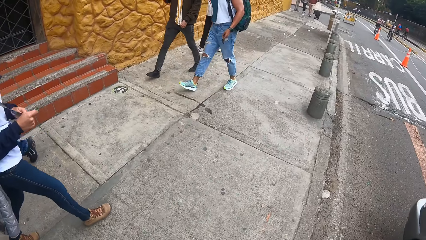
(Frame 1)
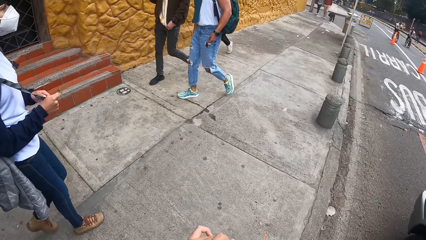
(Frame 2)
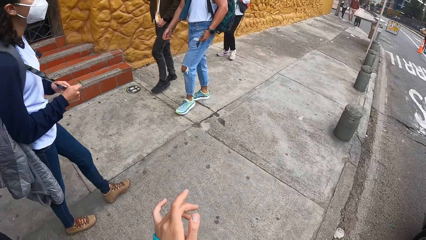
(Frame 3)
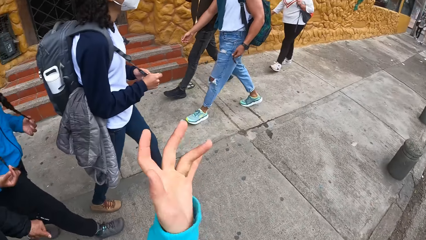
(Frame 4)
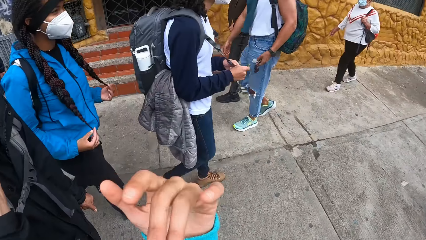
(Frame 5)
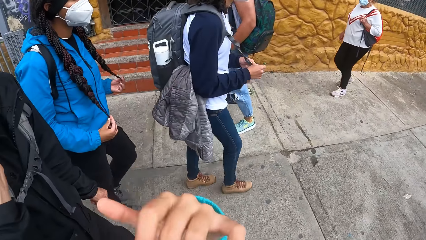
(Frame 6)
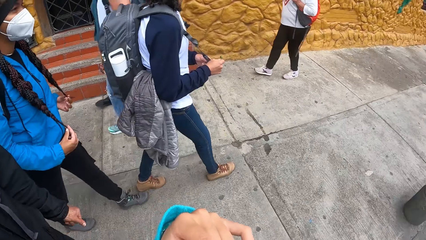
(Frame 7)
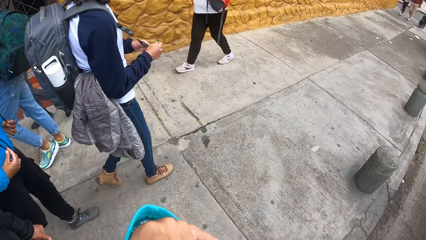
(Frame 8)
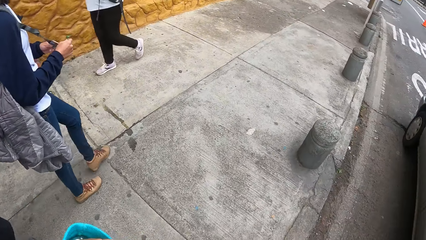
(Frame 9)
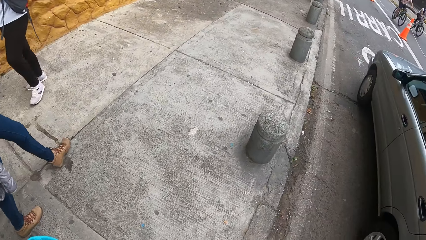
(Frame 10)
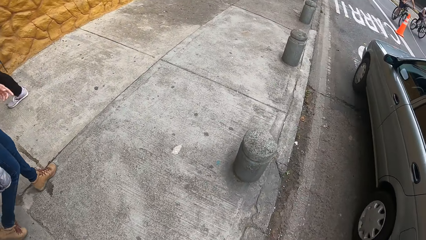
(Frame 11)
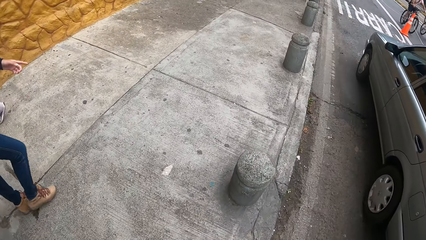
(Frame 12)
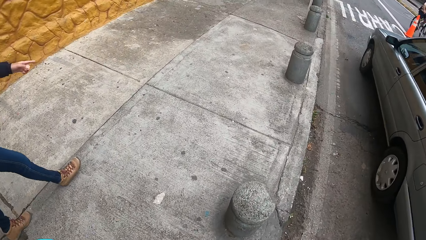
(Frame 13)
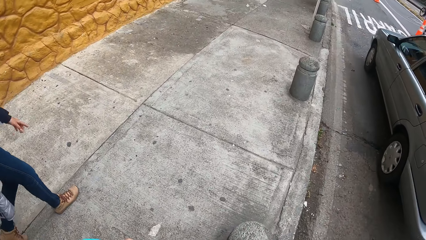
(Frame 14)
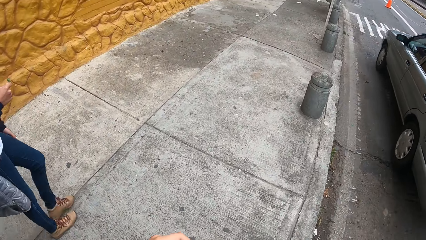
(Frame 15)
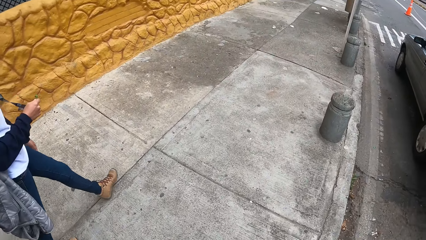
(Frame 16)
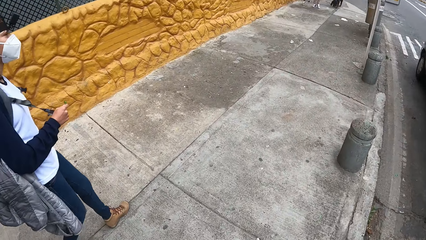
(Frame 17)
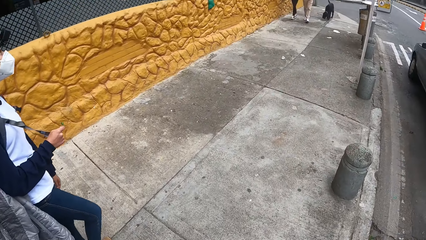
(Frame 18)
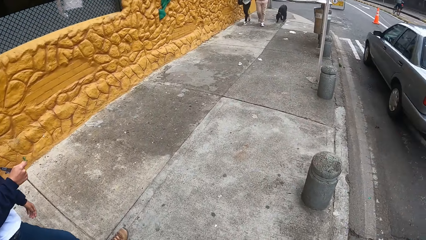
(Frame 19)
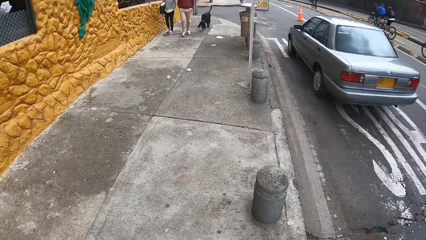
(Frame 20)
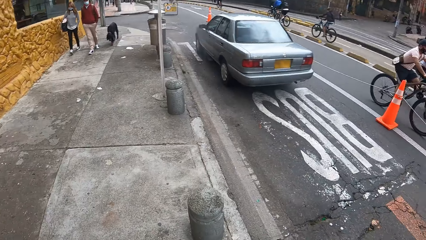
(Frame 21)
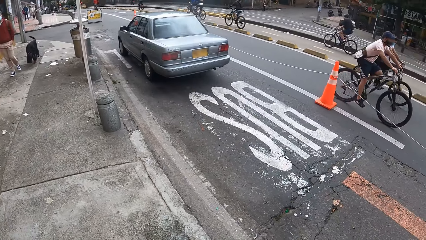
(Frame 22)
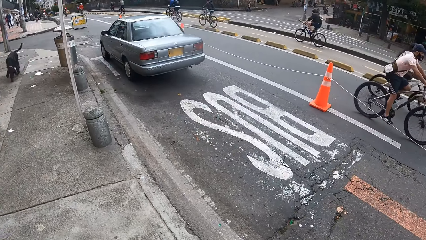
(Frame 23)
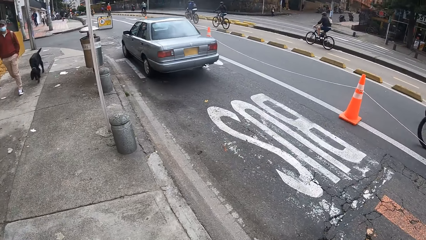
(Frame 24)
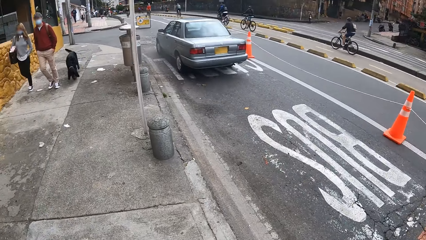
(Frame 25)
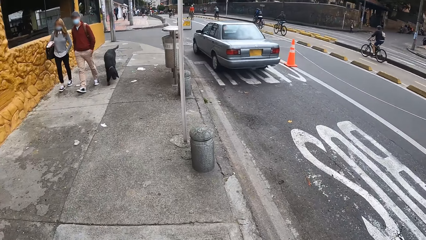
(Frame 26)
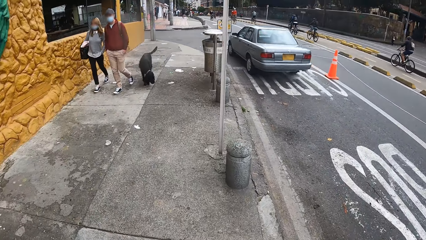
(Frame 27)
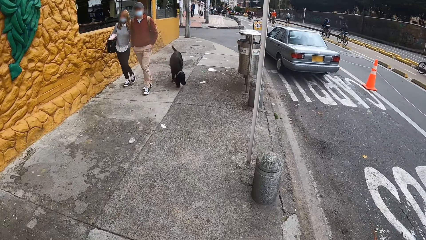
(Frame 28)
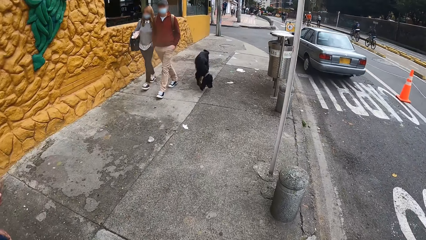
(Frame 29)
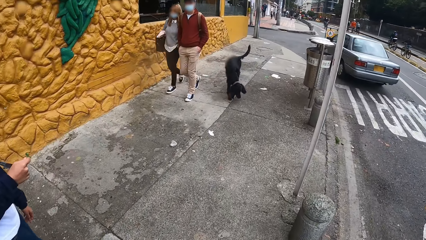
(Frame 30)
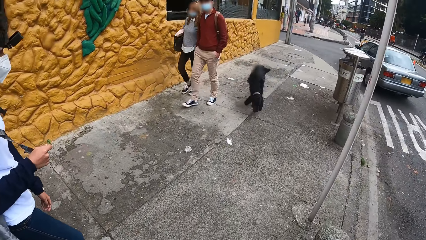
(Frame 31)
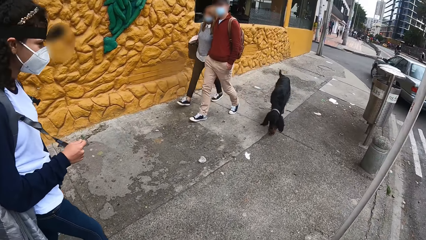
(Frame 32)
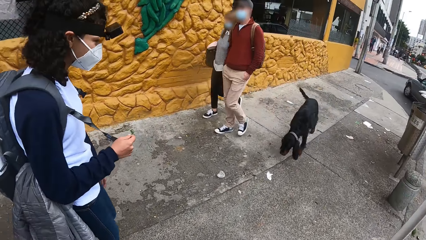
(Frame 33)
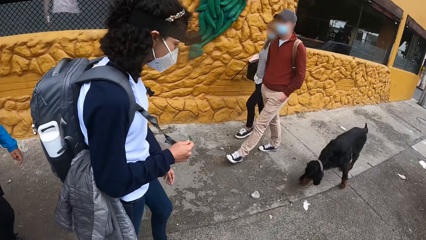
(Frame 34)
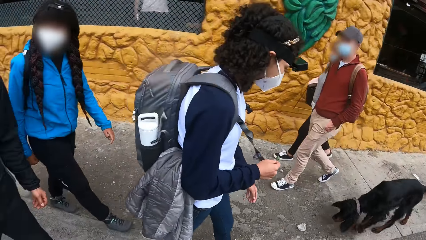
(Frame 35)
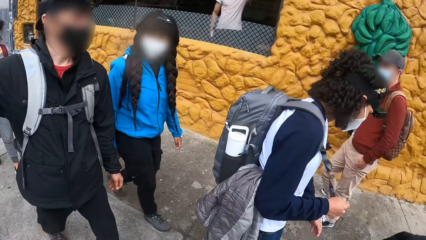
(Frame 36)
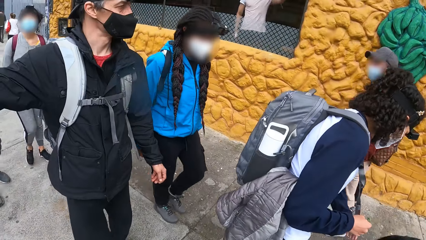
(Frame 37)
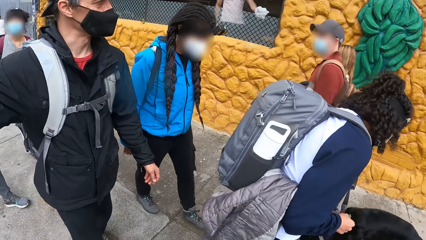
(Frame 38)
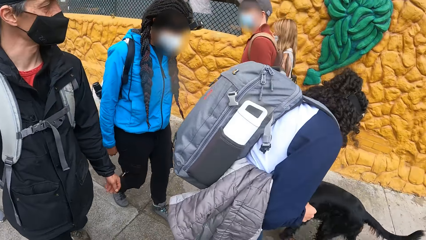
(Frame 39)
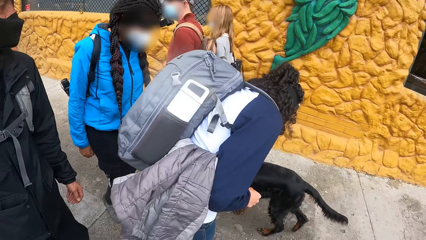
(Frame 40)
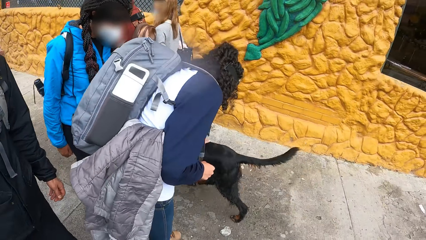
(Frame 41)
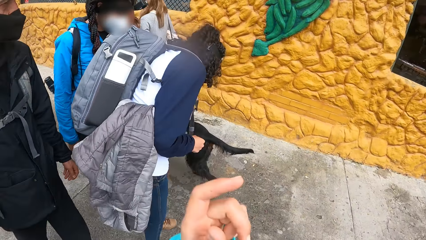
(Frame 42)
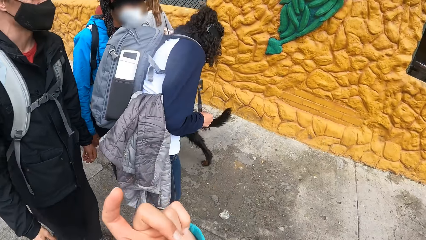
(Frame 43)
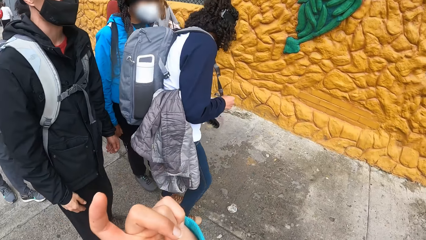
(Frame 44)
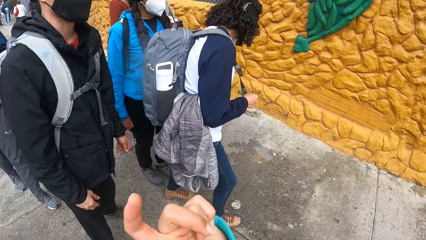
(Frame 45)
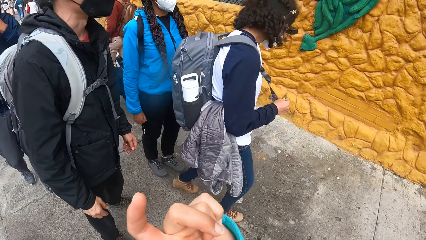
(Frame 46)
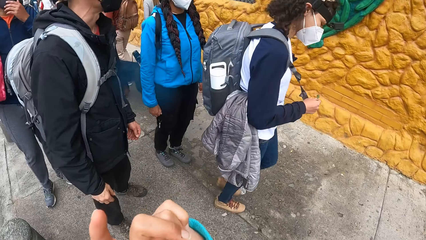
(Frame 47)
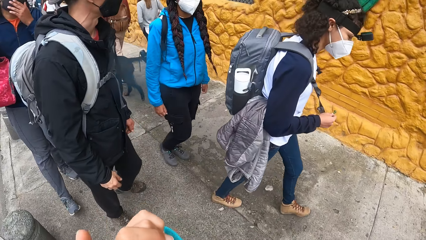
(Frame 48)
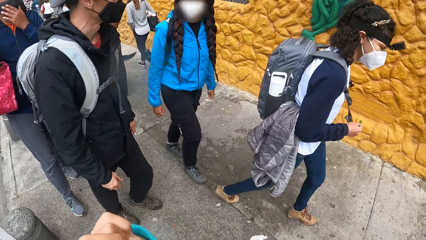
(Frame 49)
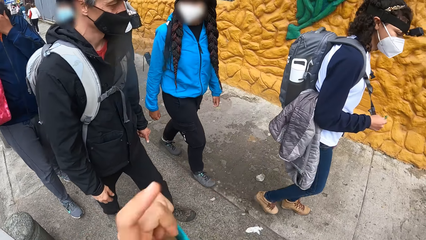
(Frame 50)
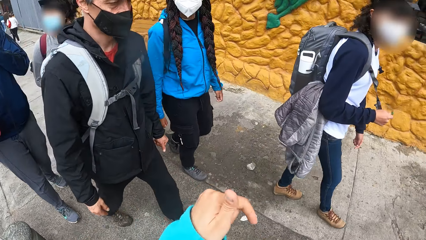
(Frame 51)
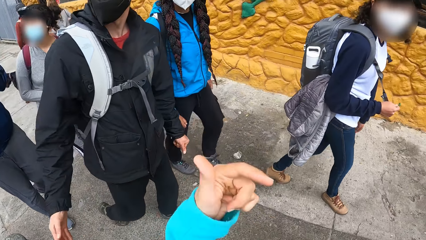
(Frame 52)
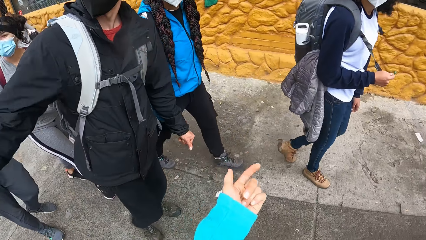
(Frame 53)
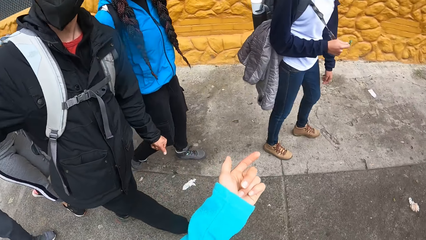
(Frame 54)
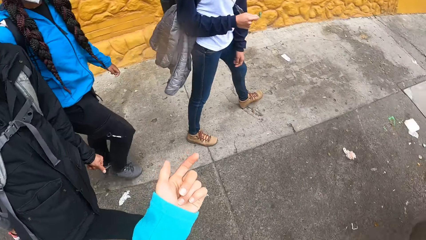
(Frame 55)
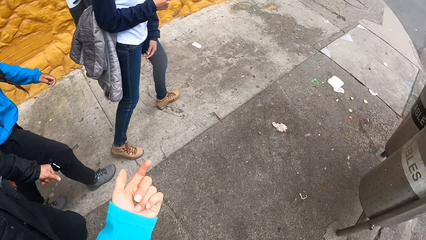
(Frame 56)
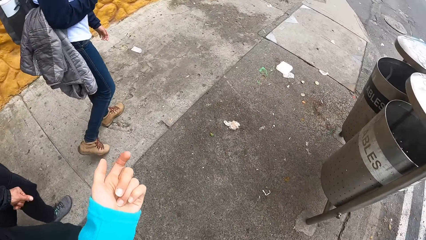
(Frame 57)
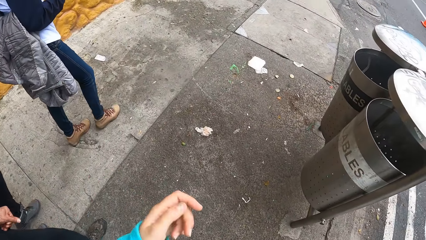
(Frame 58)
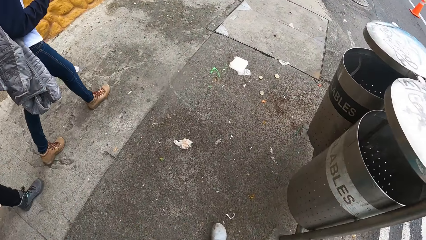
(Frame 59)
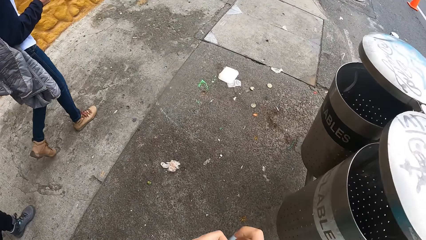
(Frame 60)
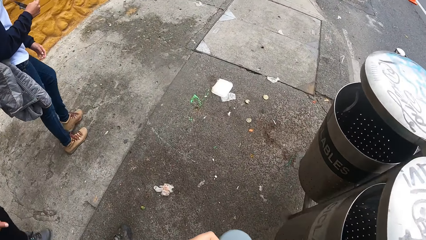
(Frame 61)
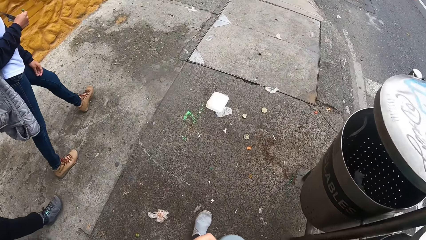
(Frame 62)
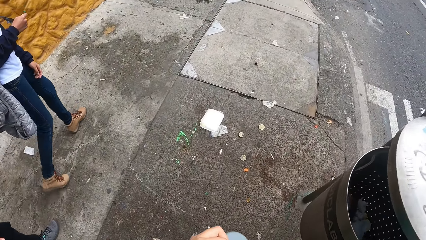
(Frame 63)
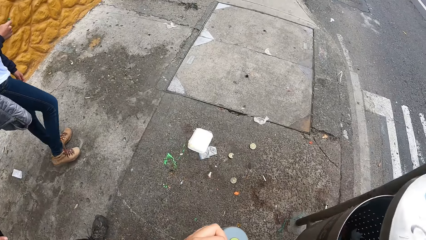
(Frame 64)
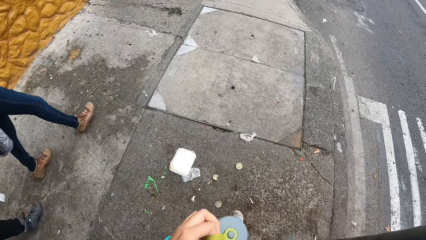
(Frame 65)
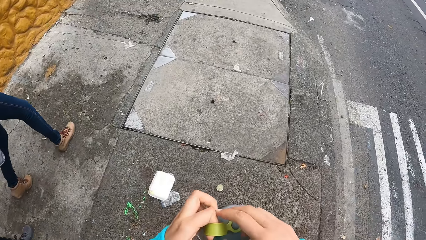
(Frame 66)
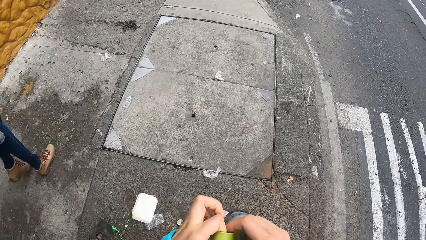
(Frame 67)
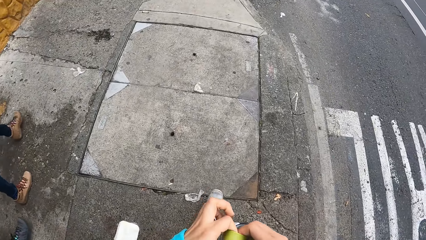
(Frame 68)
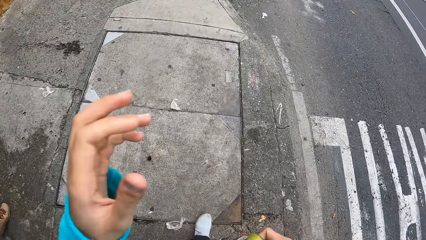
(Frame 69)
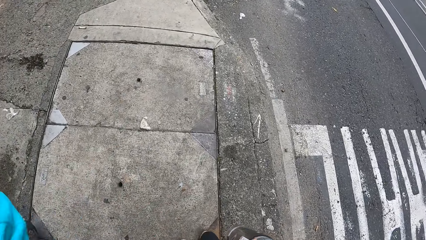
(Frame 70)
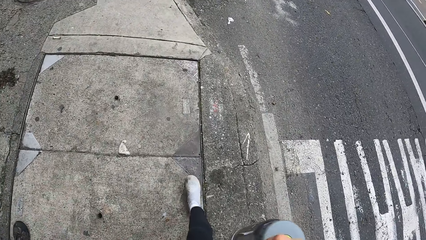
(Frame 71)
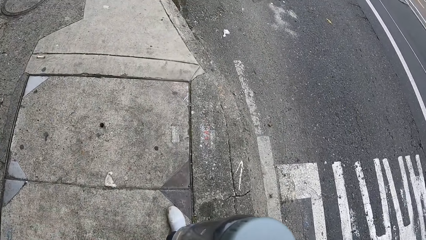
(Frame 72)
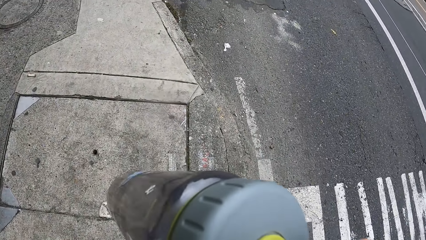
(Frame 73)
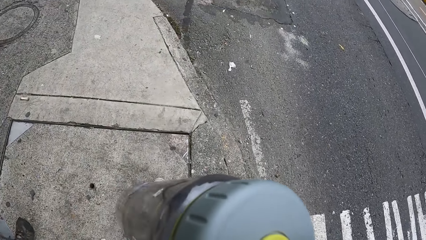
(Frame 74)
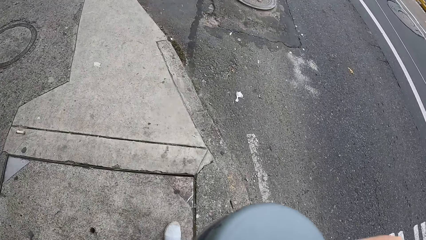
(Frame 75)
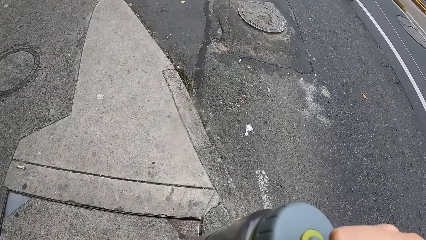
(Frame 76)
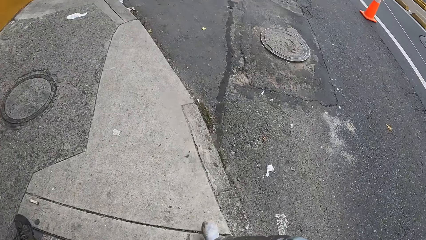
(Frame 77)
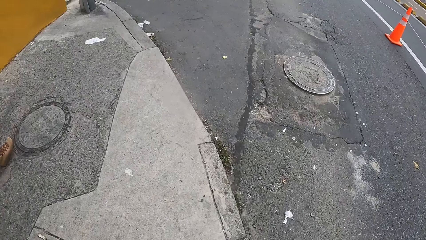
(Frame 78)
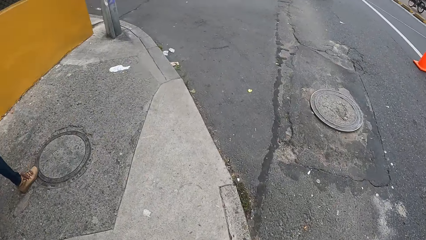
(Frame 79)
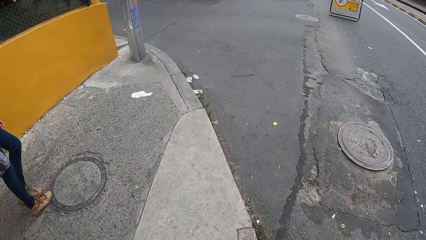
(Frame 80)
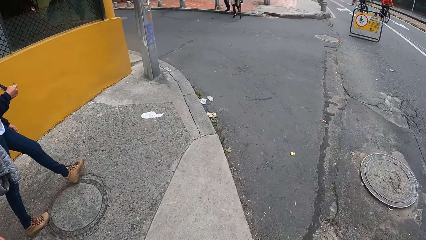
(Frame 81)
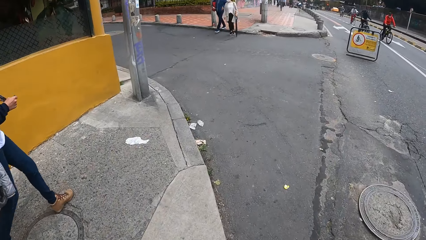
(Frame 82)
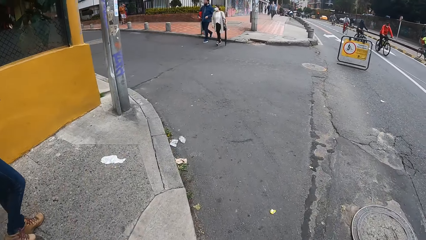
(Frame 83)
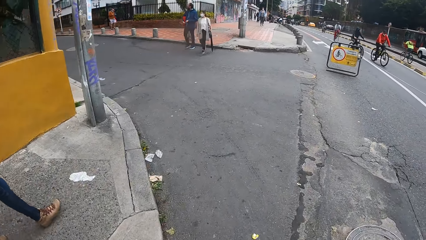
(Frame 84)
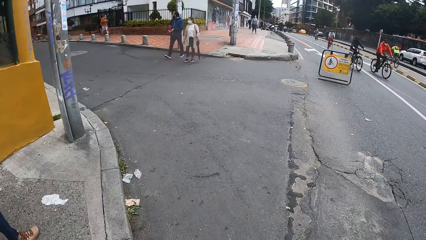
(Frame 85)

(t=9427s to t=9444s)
The camera wearer walks on the sidewalk. A man walks past the camera wearer. A woman pats a dog with her left hand. The camera wearer interacts with a man. They walk on the sidewalk.
